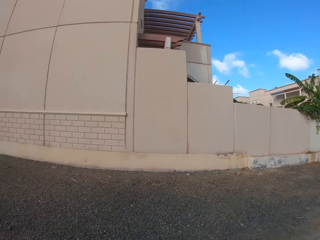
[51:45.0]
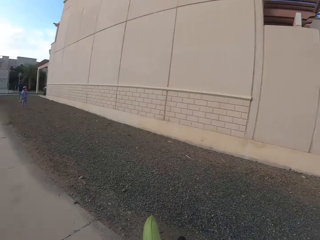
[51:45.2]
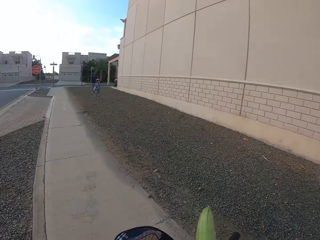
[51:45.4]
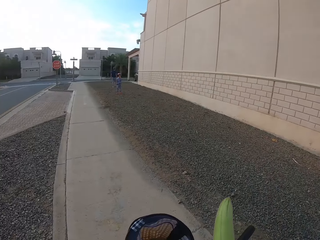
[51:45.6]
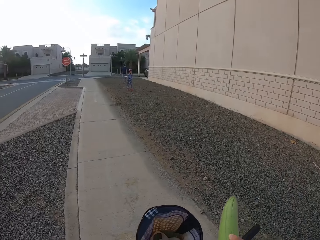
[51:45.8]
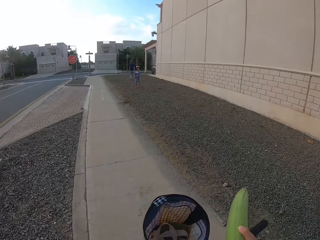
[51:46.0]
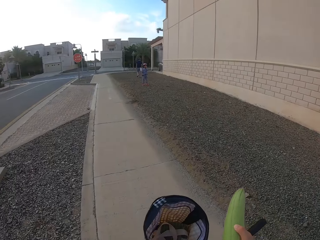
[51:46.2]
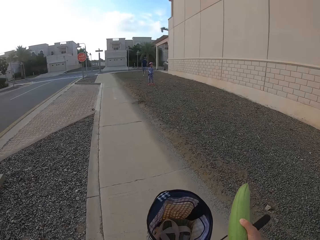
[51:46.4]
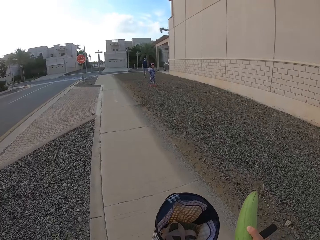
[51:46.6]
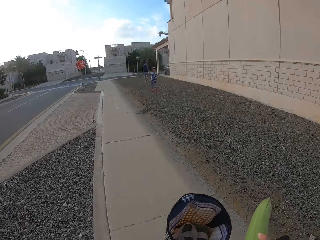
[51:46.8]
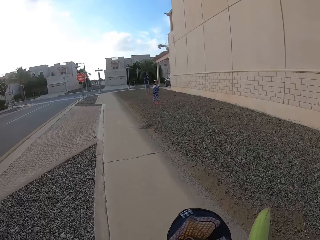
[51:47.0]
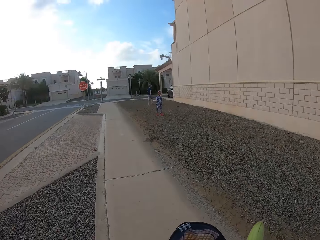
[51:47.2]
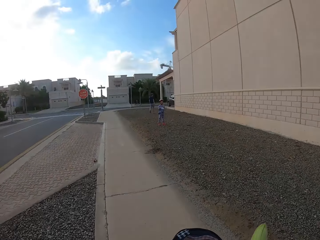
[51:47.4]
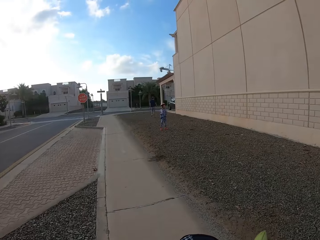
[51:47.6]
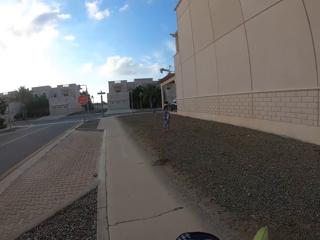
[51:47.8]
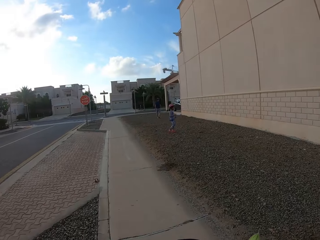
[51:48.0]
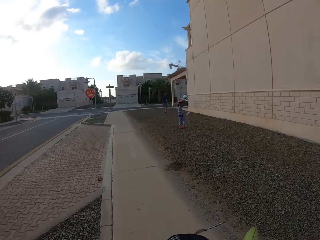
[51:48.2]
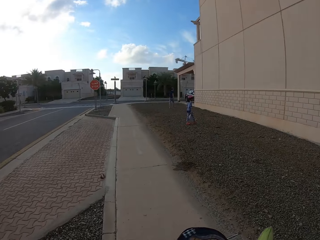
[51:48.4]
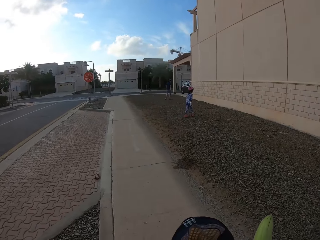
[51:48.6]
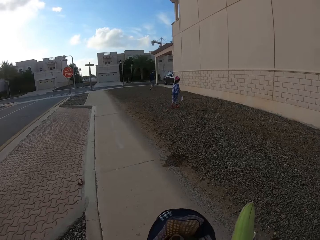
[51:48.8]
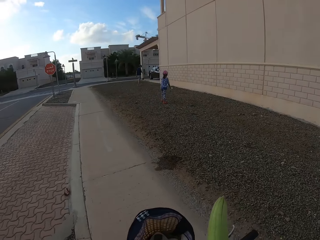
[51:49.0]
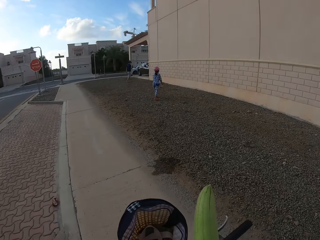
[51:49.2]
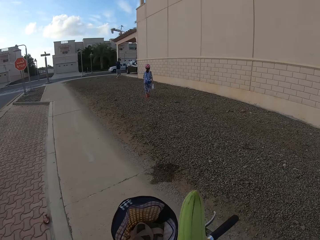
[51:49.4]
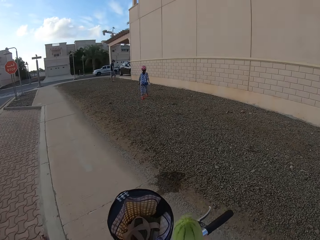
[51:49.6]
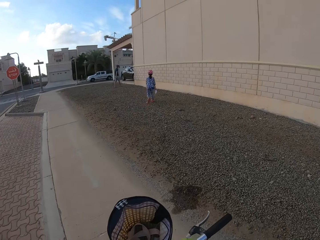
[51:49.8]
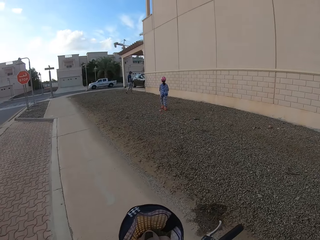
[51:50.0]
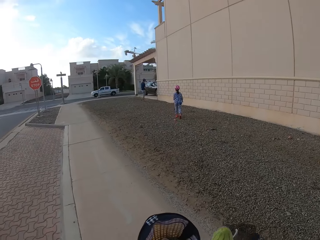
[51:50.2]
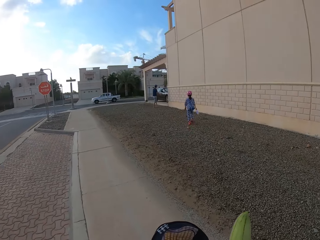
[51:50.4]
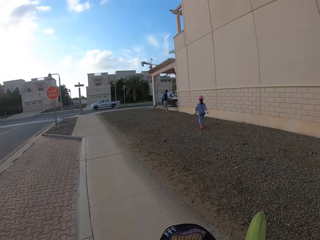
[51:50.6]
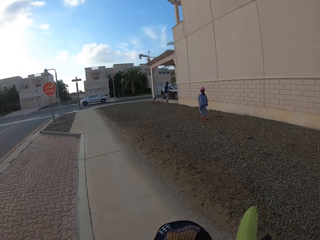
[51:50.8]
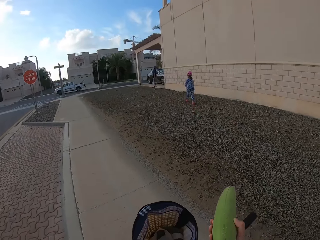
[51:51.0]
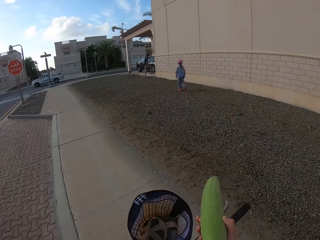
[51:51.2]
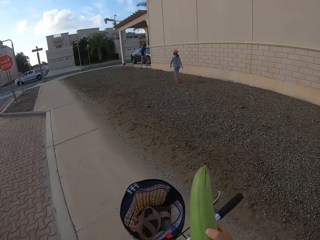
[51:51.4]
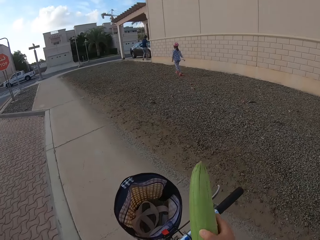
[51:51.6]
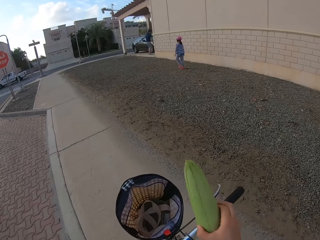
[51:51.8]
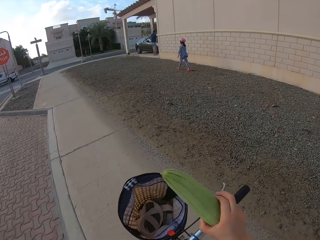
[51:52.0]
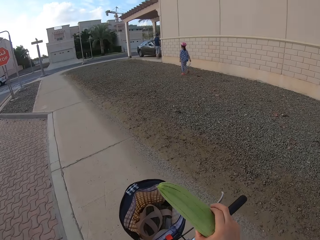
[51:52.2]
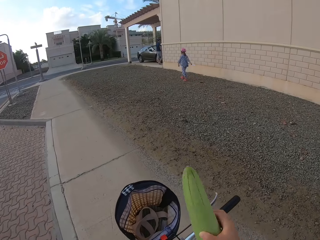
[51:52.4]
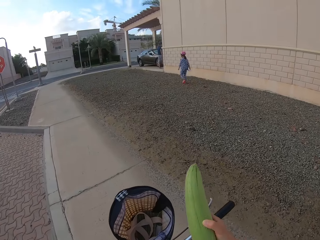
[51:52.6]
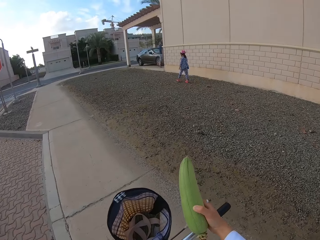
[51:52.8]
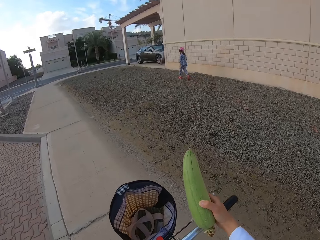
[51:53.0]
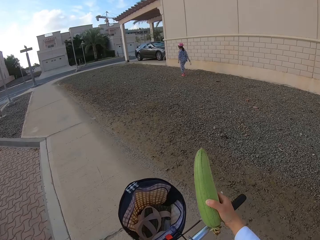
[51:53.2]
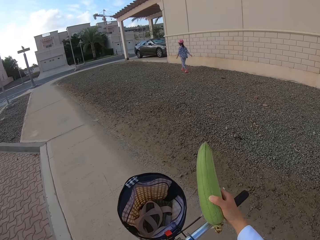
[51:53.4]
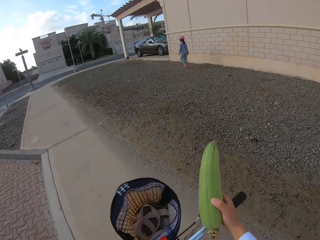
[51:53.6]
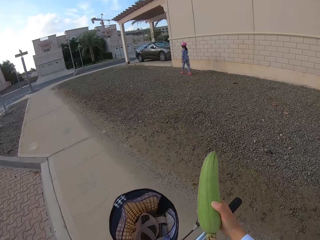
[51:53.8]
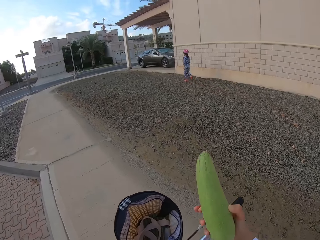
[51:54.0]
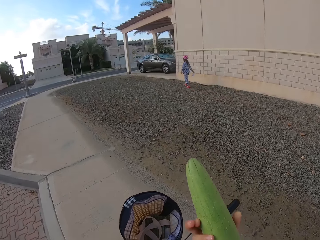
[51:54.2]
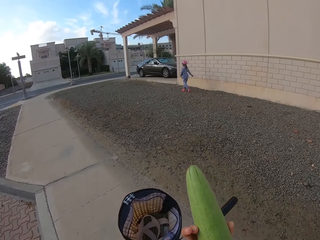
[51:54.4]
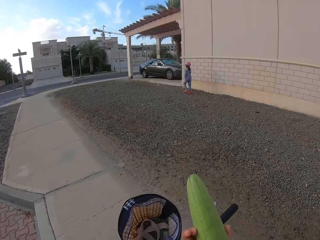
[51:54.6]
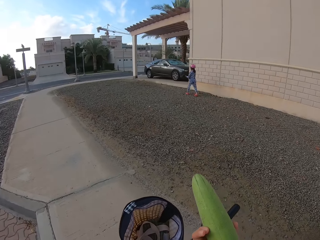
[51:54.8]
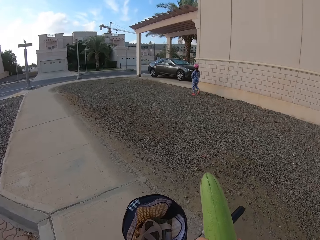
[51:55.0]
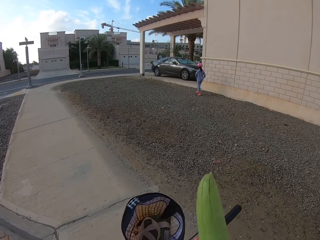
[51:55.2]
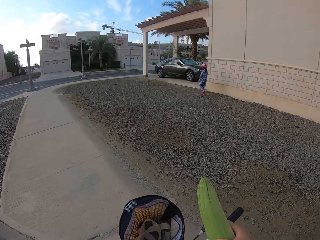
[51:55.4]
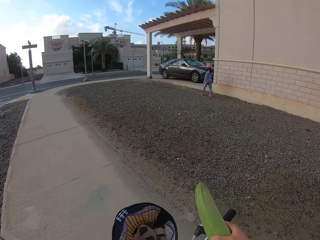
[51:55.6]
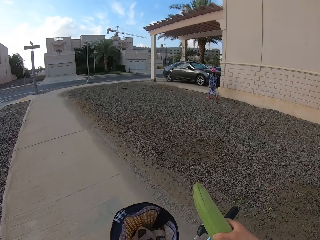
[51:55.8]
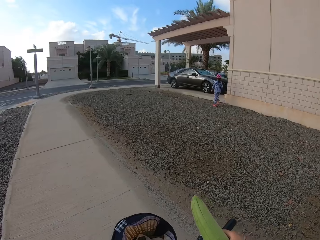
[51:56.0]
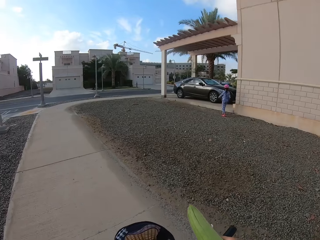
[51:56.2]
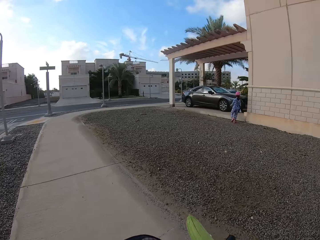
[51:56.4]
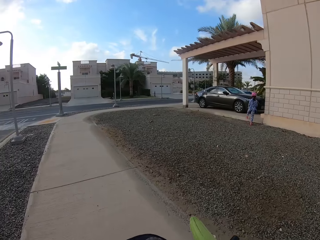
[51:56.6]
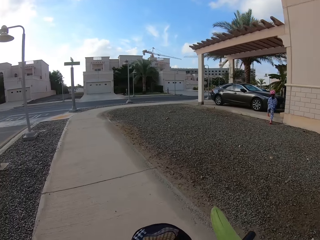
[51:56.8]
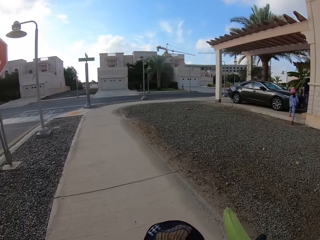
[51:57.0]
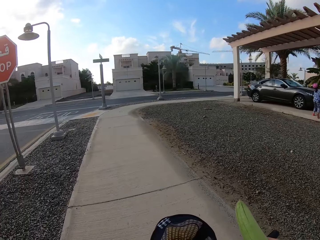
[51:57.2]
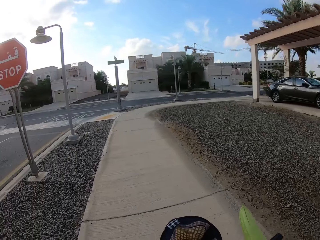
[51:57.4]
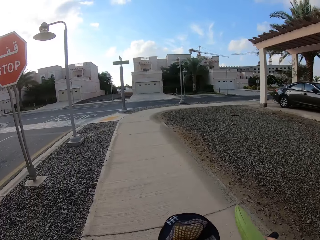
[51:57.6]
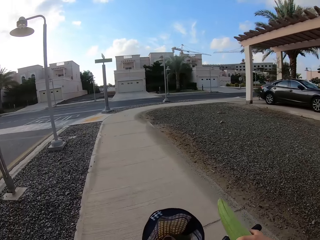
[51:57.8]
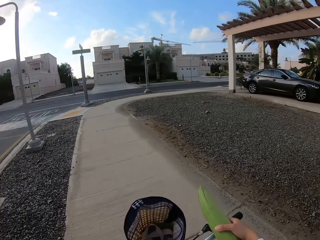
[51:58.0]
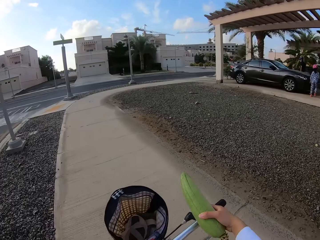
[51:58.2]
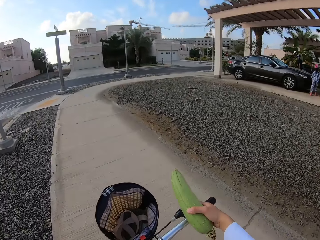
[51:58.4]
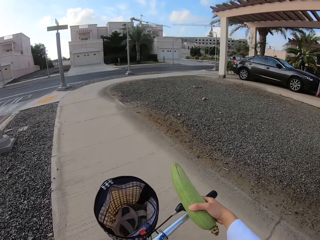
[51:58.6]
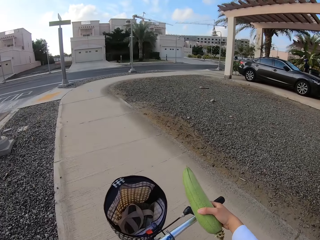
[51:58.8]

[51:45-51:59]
A person is walking while holding something. A man and a lady walk around the compound. The camera wearer holds a cucumber. They cycle a bicycle on a pavement.

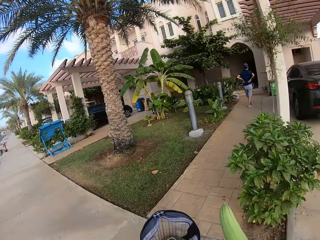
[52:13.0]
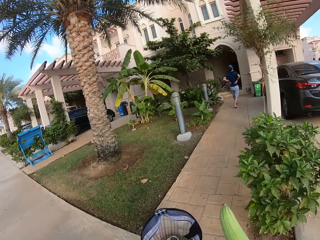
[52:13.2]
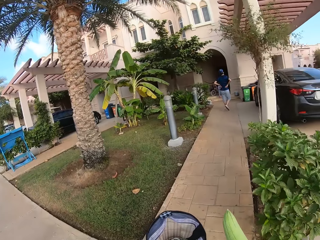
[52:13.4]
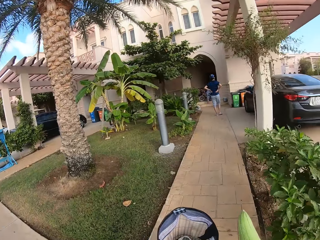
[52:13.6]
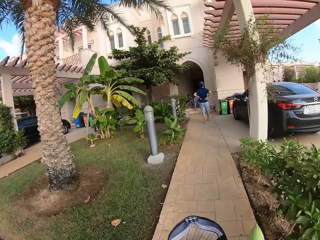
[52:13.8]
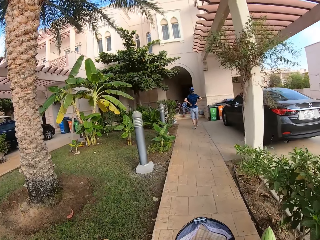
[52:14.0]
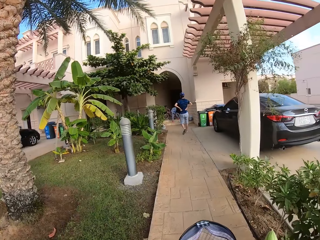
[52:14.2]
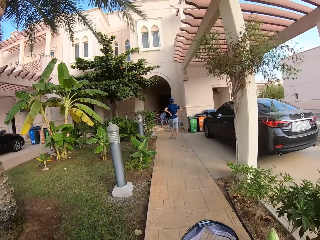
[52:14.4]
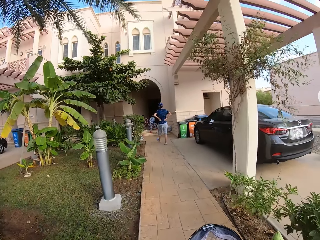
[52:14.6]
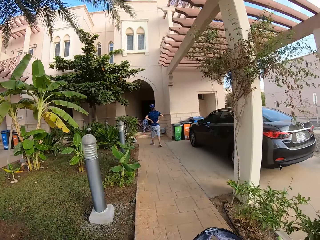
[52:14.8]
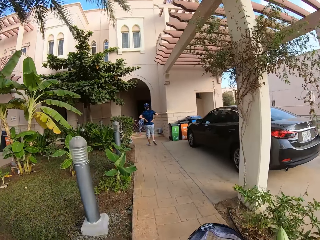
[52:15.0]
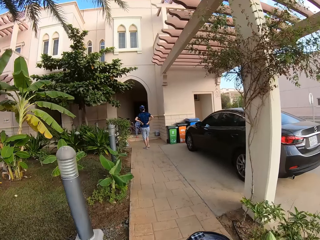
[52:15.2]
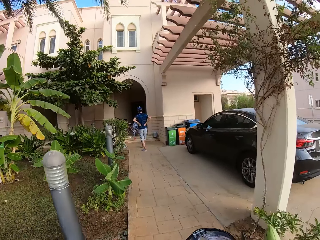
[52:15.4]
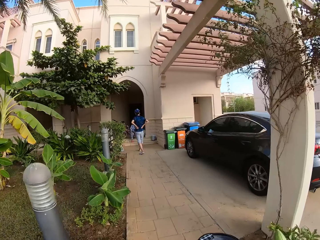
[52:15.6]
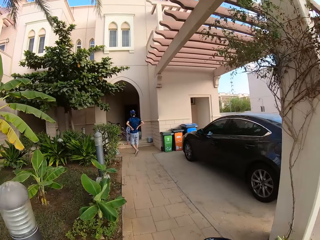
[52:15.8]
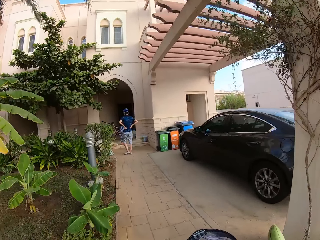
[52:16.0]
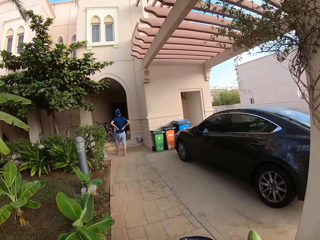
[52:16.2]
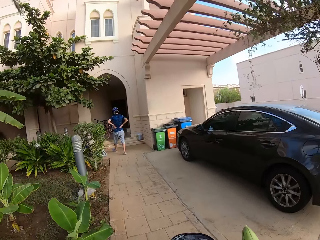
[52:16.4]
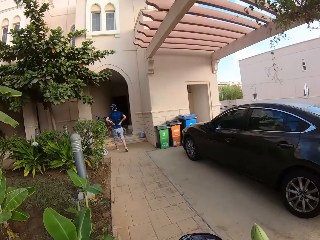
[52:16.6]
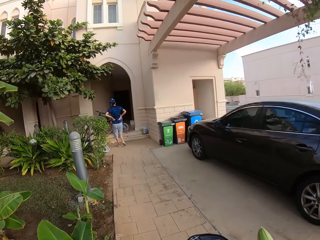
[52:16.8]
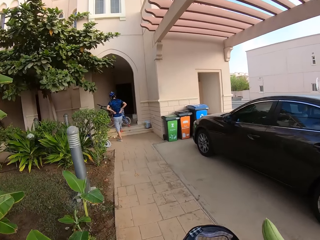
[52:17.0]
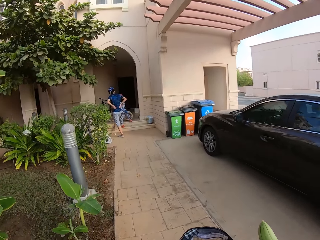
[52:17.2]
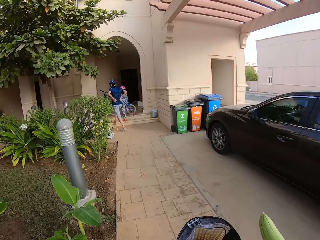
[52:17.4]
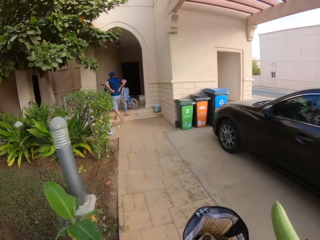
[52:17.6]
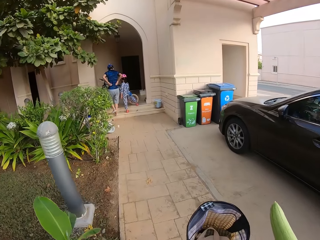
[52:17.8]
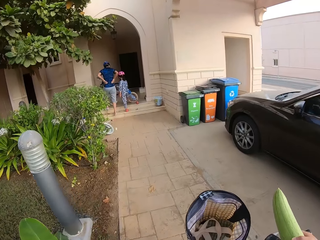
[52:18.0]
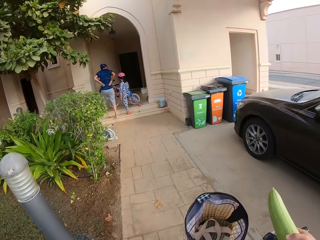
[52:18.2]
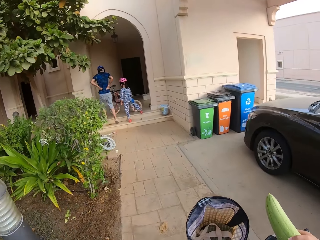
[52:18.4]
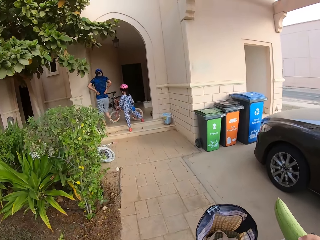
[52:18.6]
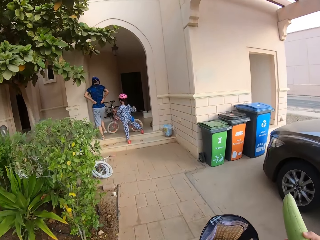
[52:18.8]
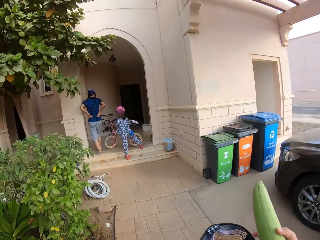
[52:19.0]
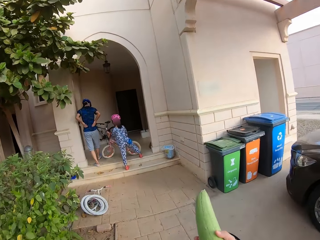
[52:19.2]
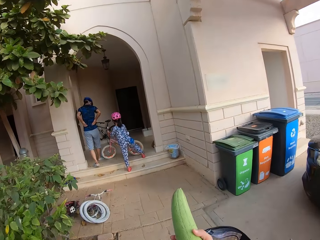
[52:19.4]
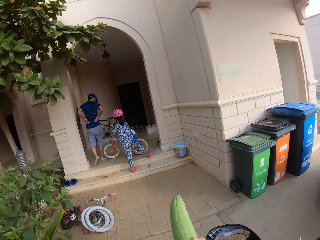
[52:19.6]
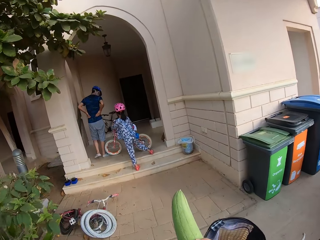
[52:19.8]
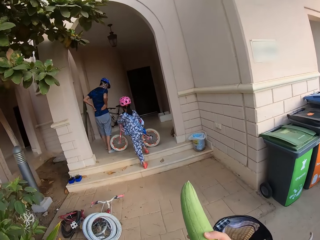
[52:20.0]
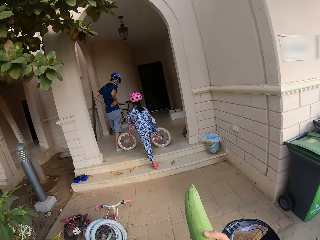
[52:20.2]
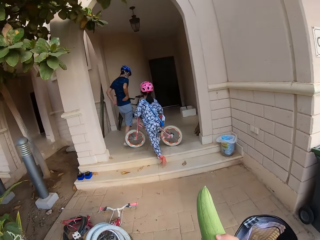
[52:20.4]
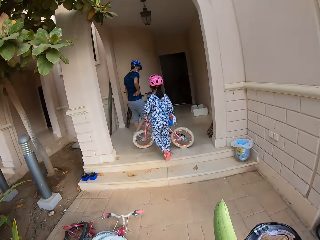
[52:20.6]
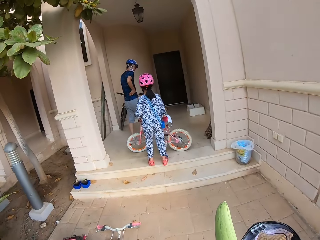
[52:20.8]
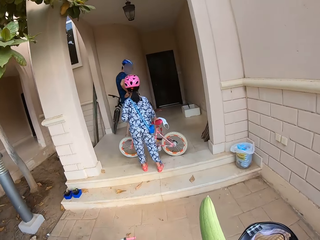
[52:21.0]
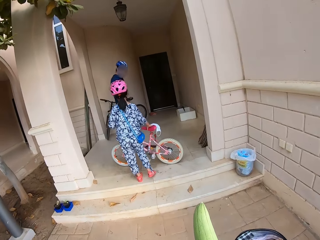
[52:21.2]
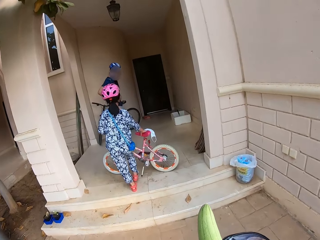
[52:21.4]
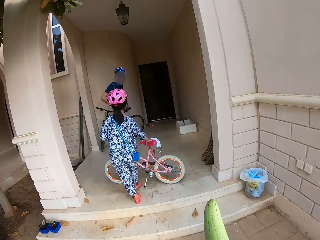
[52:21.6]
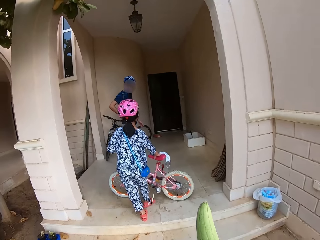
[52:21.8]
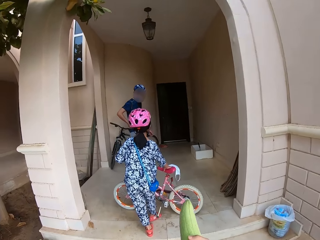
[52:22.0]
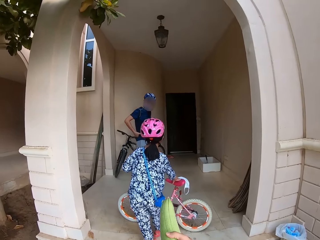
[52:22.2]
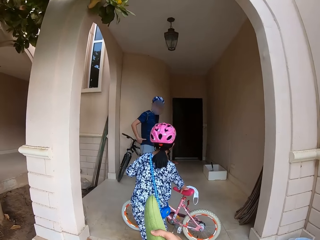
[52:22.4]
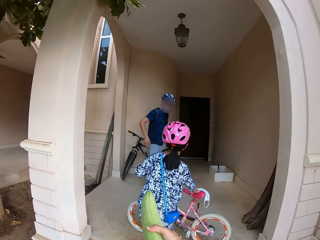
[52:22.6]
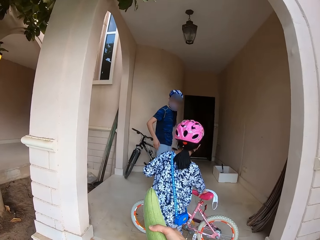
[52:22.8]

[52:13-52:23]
A person walks towards a building. Another person takes a bicycle.
